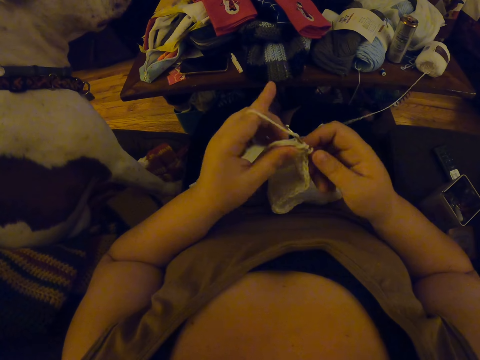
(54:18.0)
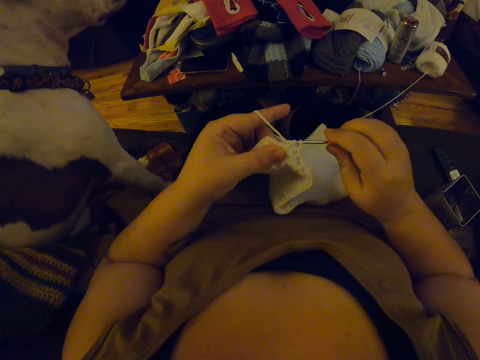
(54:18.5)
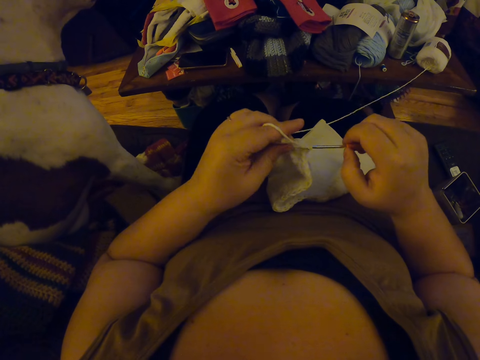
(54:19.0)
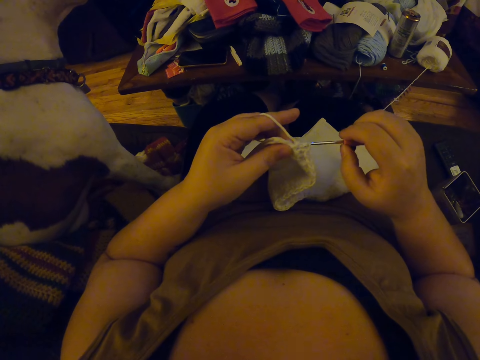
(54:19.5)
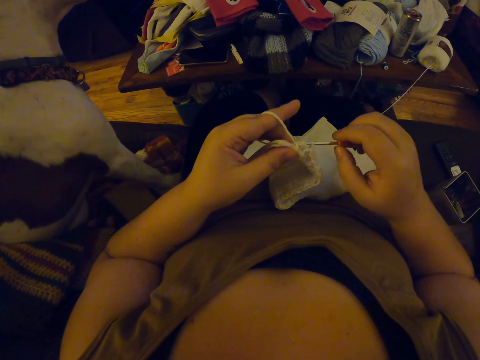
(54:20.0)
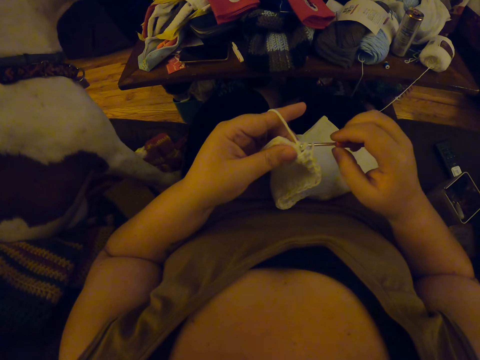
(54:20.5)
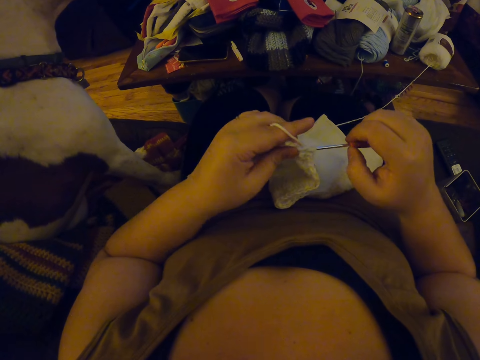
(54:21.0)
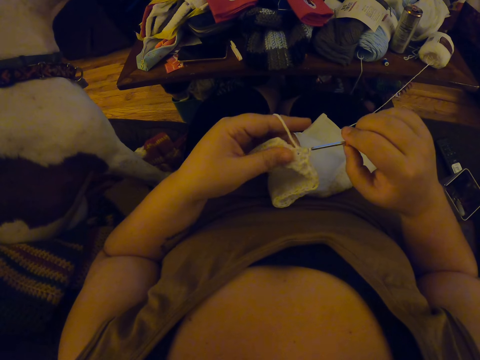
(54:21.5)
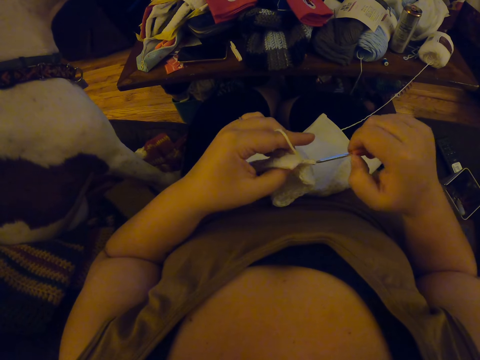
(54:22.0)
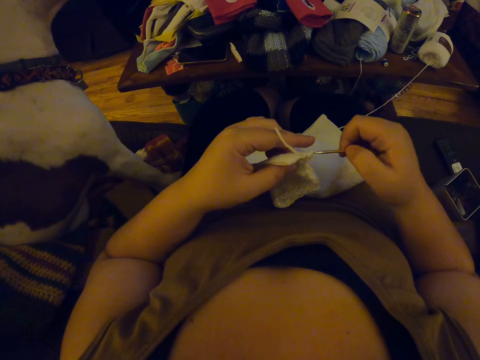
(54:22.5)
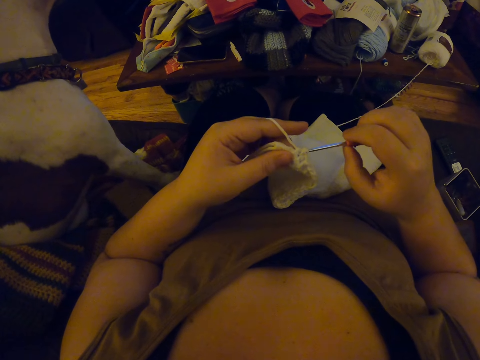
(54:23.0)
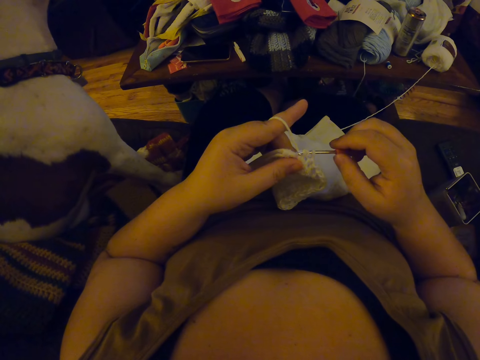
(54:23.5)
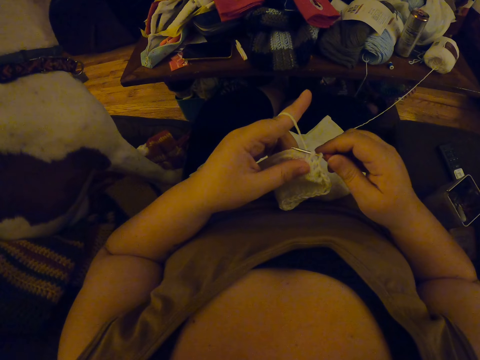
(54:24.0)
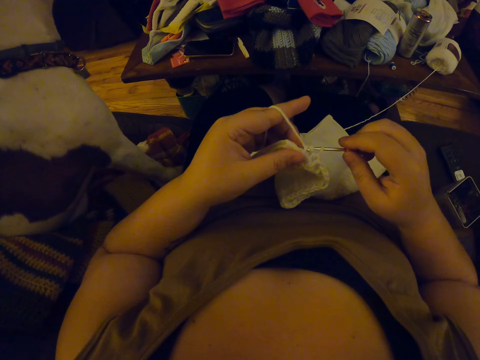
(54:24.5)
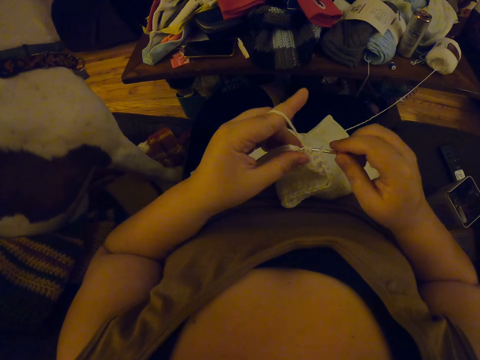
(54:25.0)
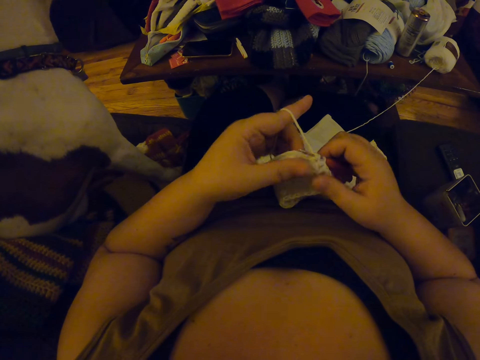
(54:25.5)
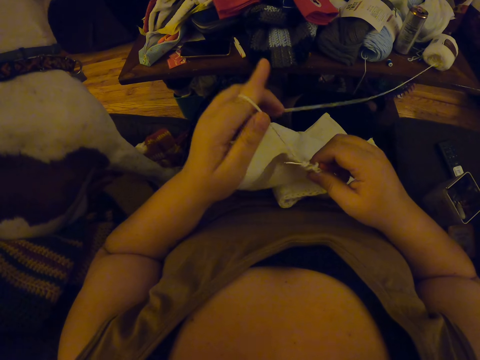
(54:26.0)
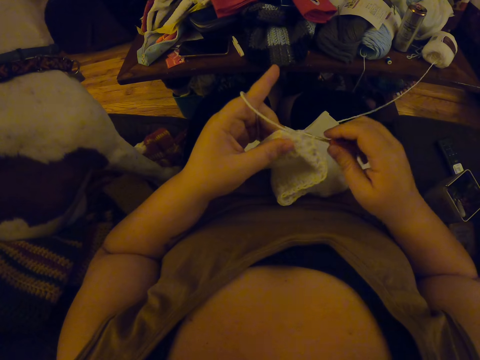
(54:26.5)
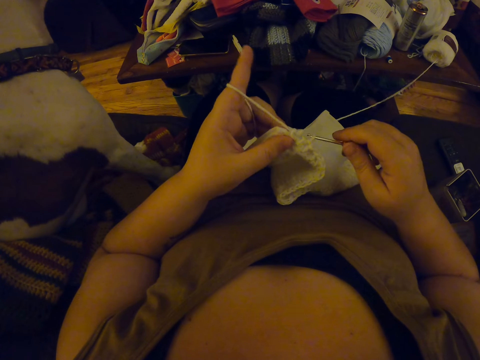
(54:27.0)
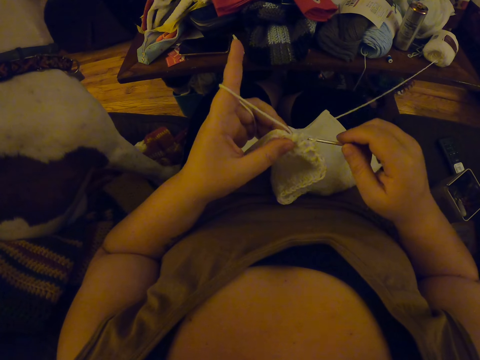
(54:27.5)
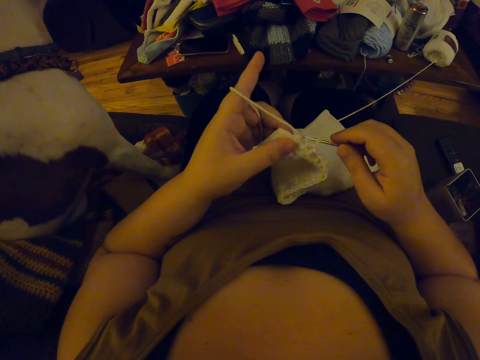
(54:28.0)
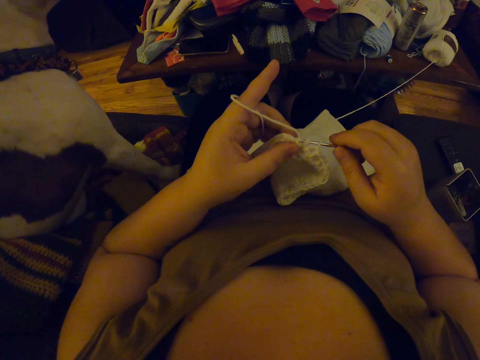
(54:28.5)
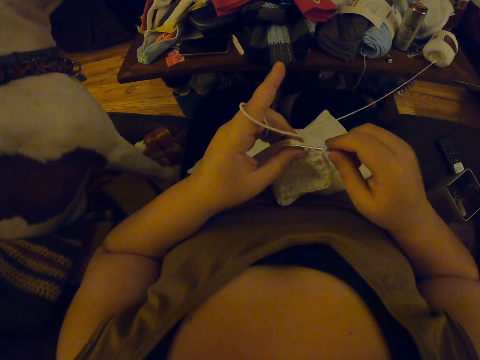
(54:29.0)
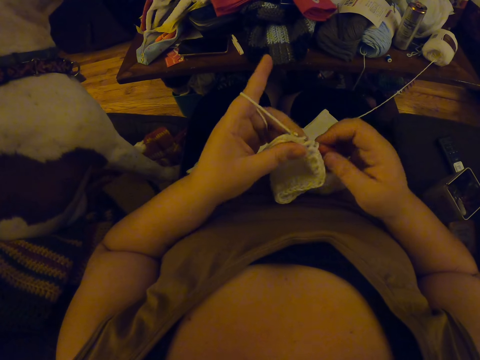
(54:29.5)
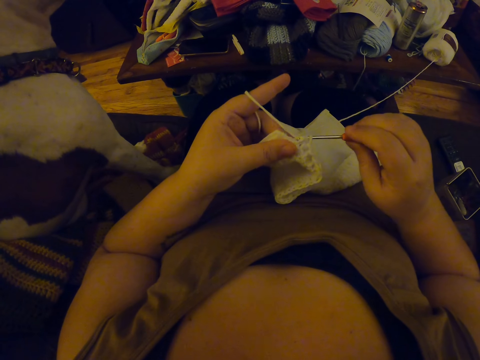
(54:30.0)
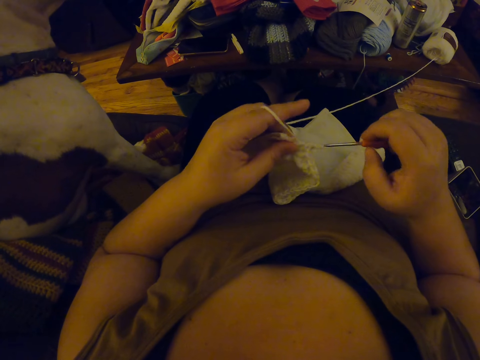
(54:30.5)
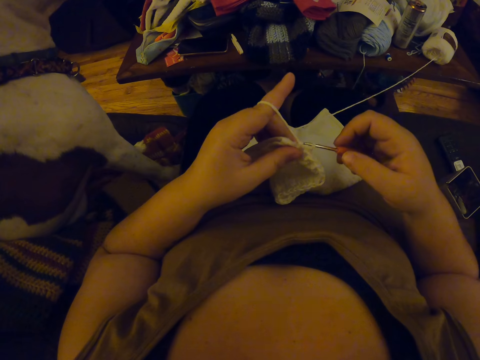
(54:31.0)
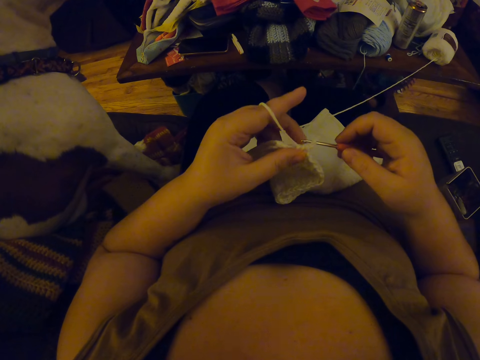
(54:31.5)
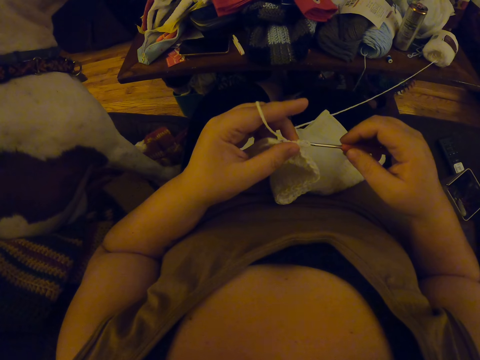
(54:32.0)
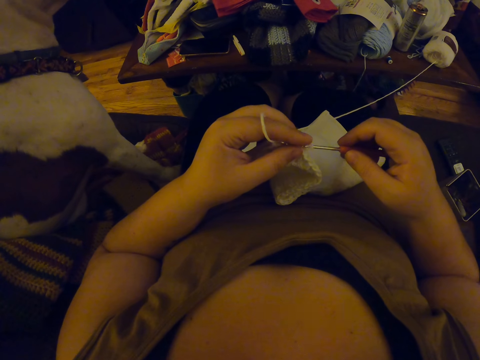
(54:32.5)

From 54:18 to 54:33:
The camera wearer aligns the yarn. They knit the fabric with the yarn using a crochet hook.

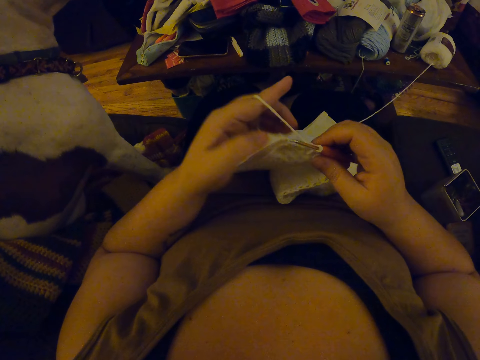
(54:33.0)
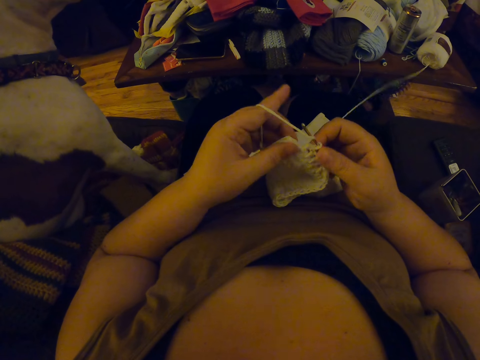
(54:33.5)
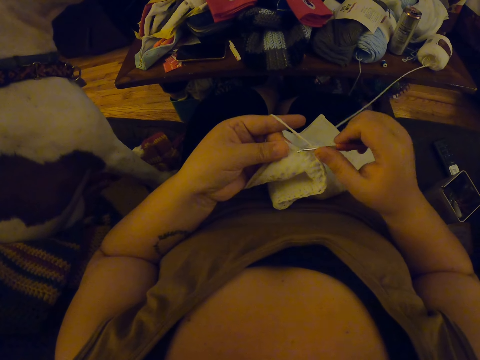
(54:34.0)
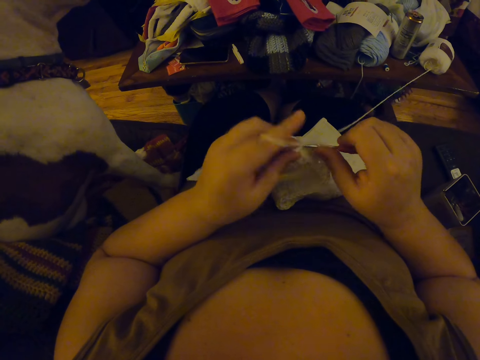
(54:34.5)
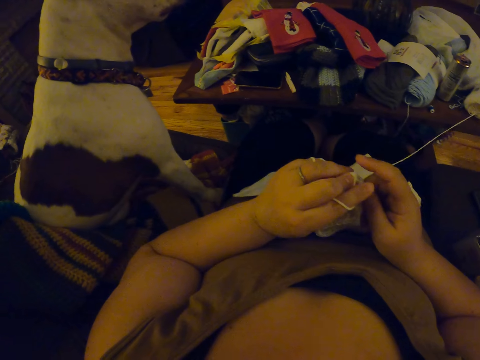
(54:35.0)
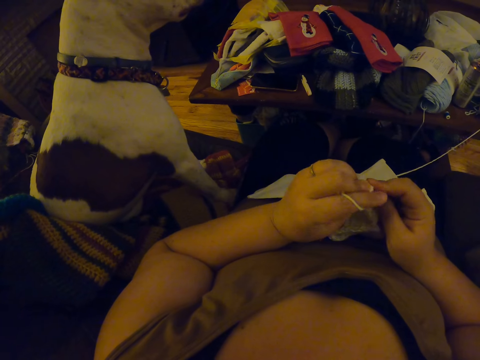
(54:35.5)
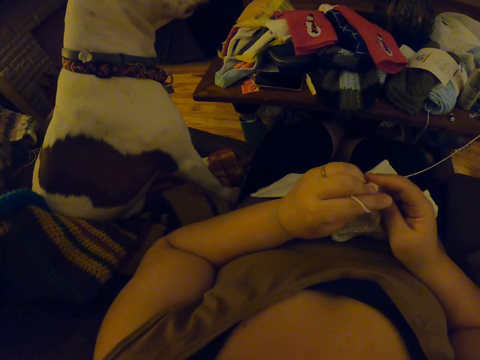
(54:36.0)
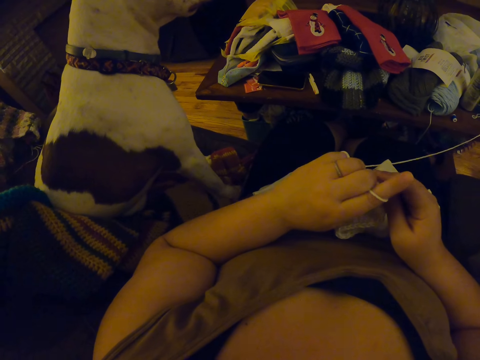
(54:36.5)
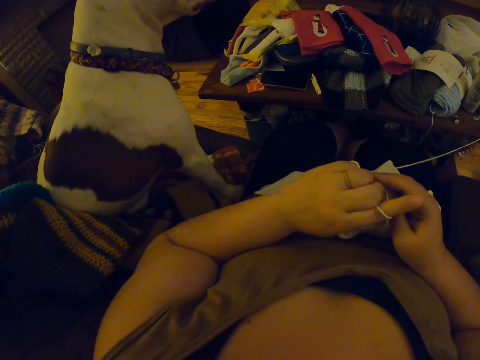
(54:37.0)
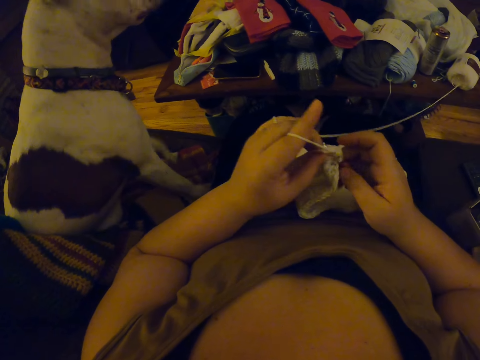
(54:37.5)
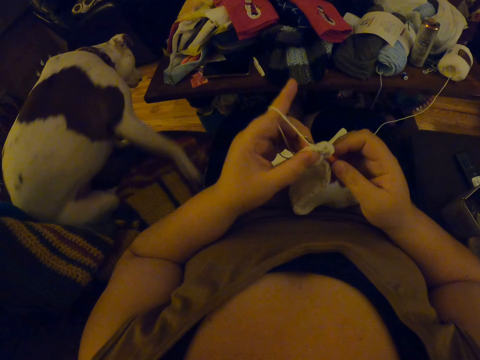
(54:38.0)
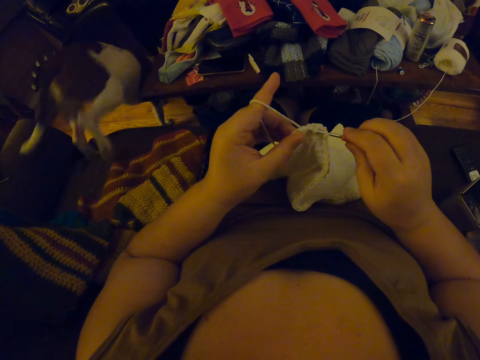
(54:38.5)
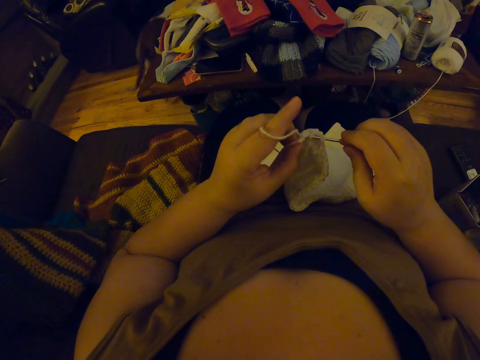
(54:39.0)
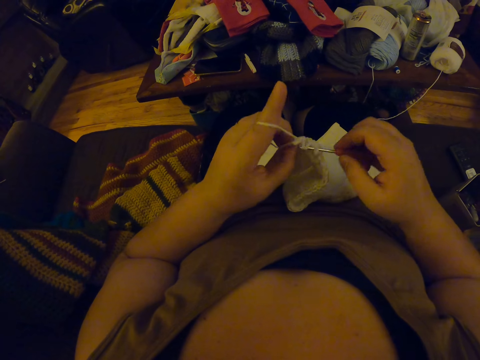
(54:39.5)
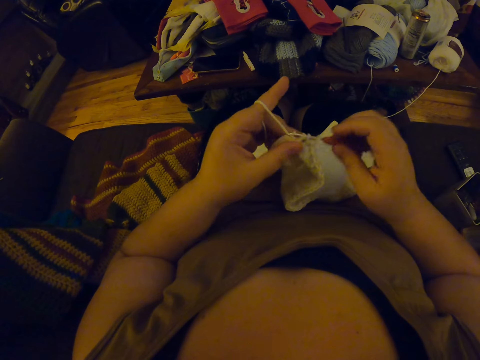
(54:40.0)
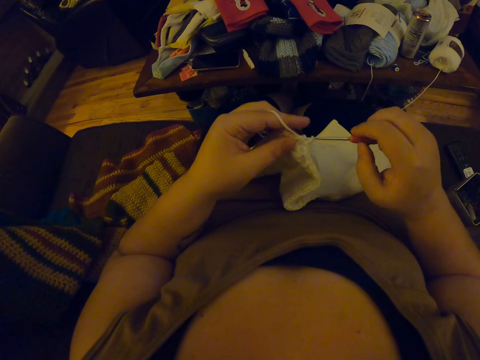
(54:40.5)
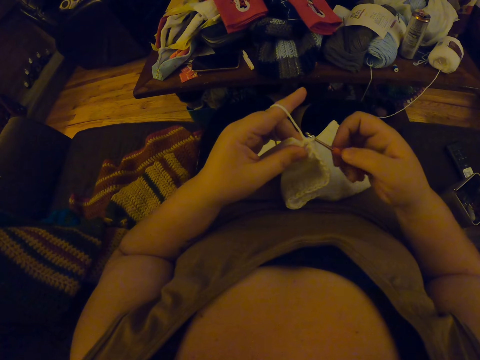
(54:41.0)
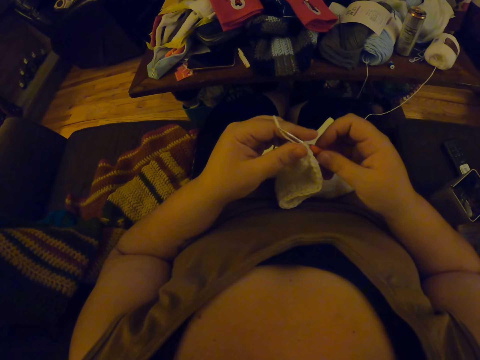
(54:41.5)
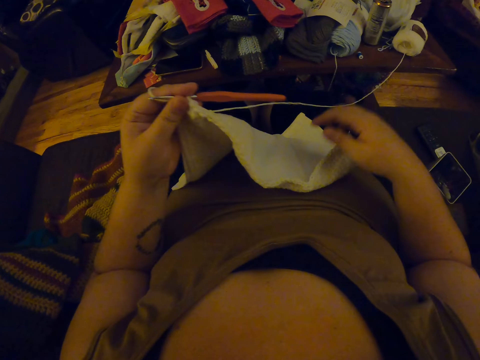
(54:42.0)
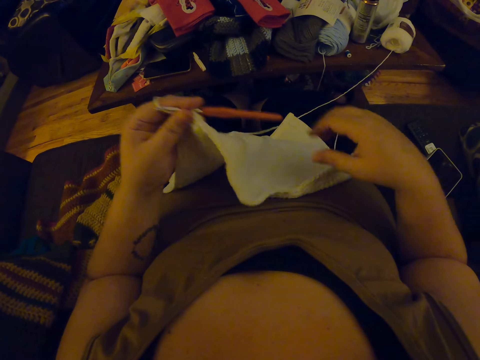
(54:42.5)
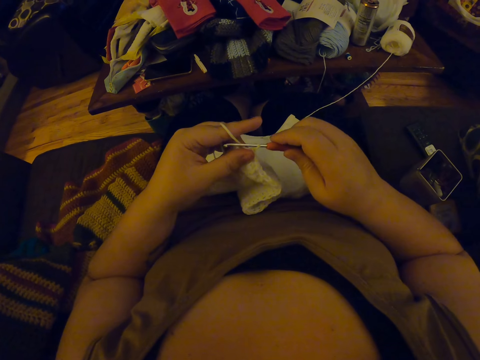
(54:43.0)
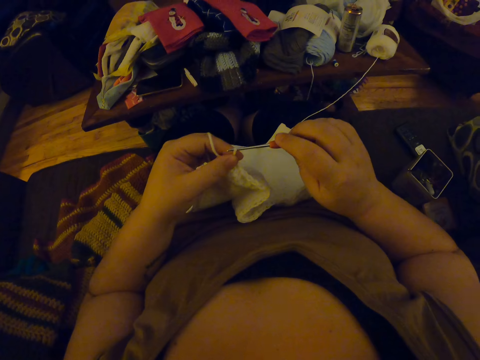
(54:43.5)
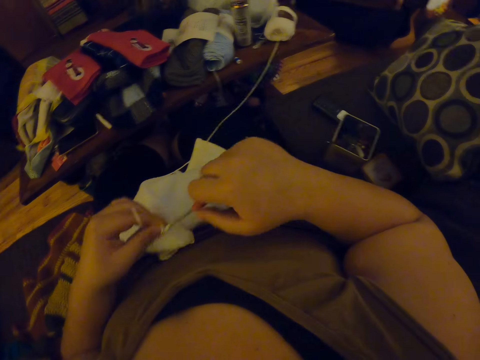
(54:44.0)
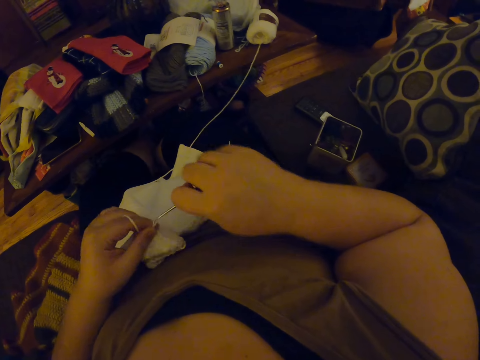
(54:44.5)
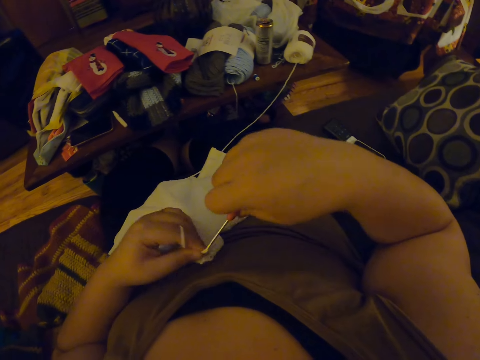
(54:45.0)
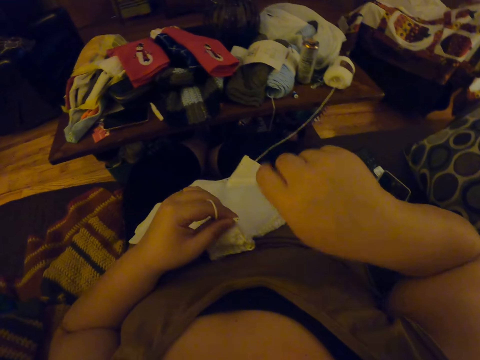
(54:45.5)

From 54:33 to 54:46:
The camera wearer aligns the fabric with the right hand. They knit the fabric with a yarn using a crochet hook.
